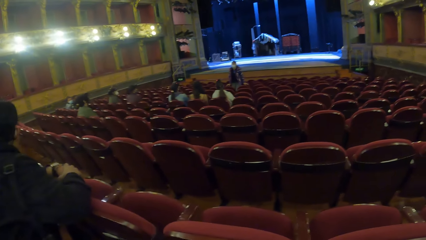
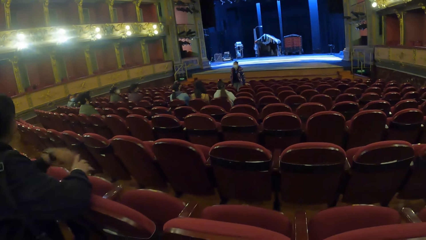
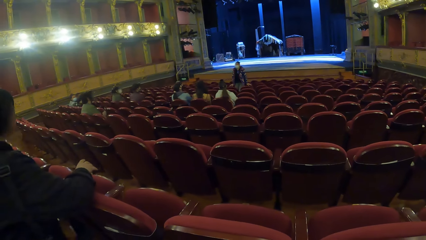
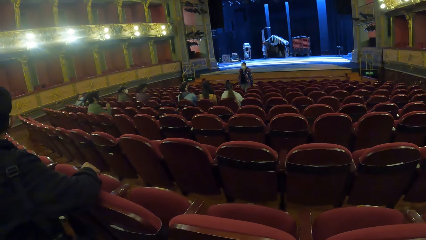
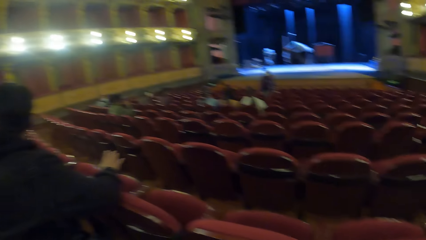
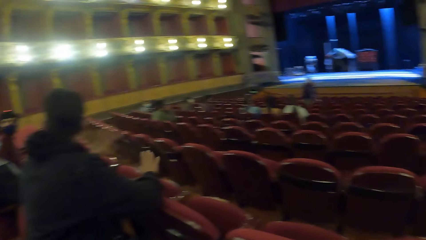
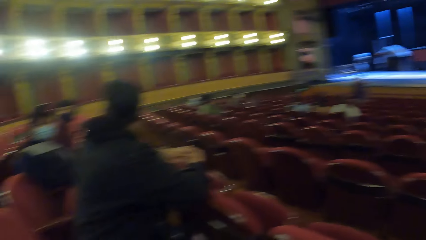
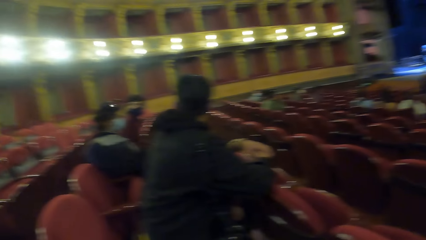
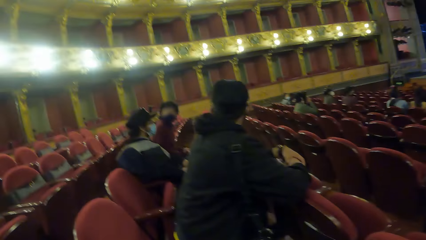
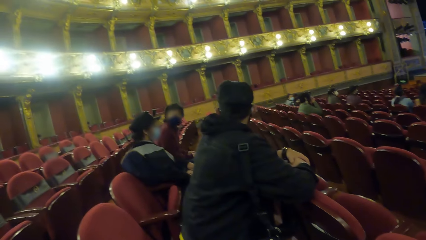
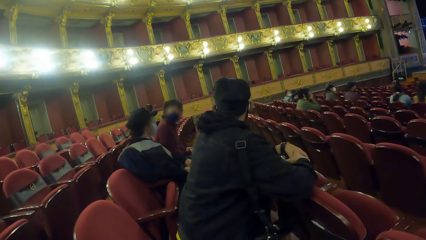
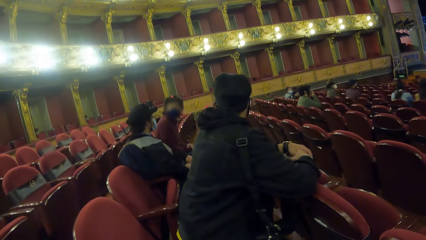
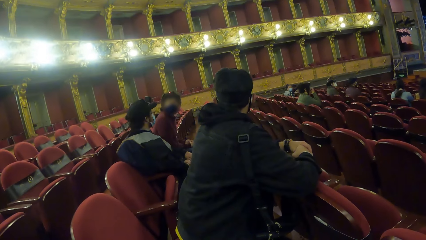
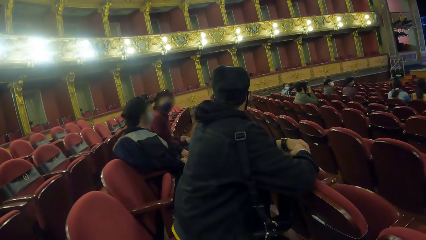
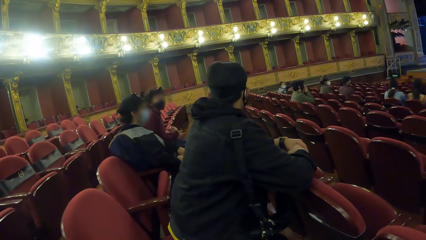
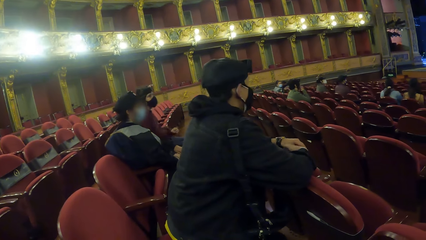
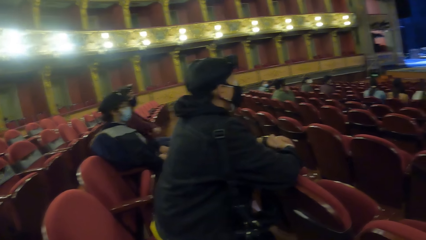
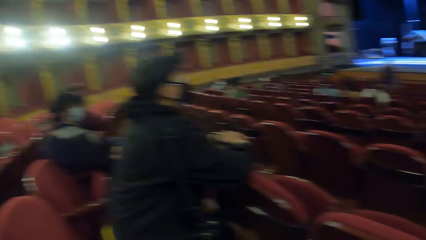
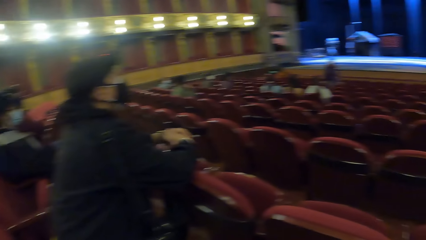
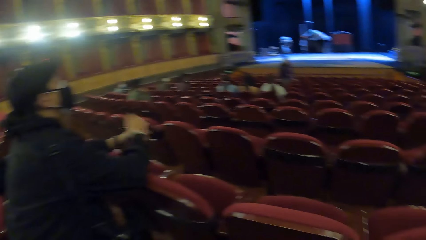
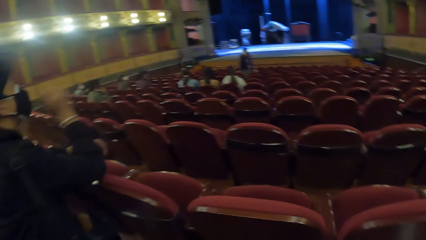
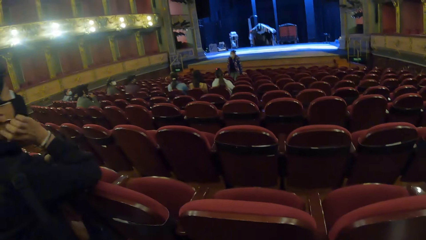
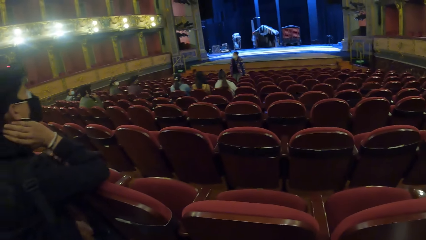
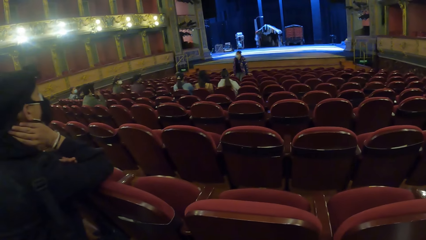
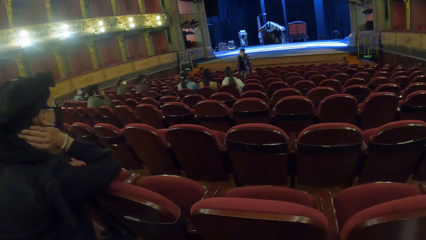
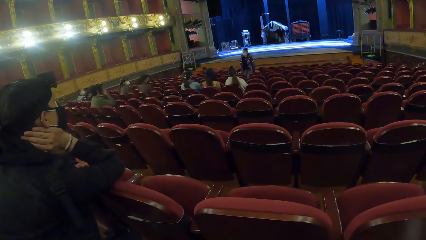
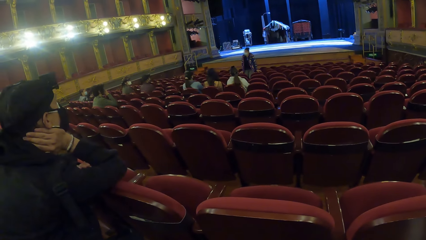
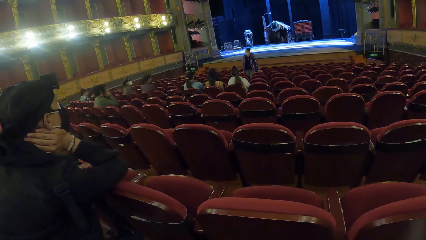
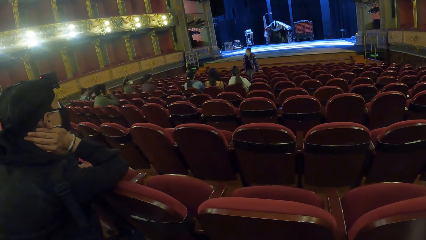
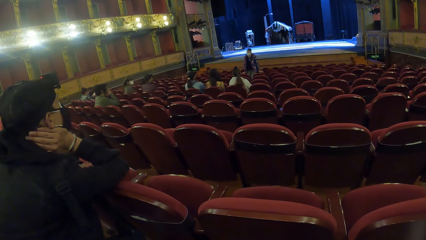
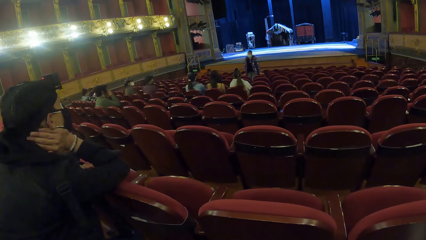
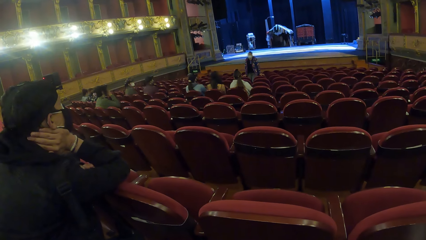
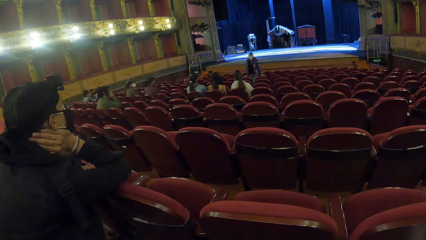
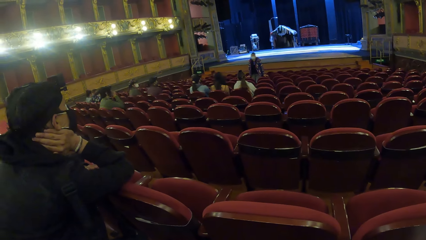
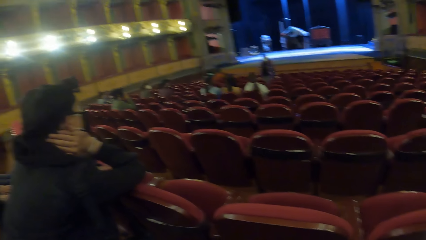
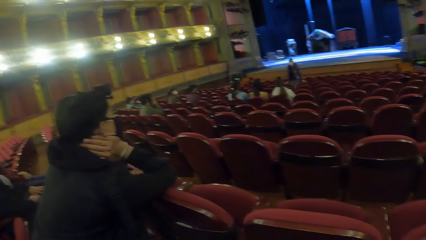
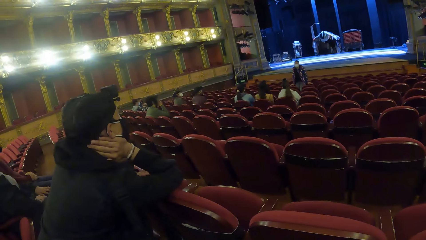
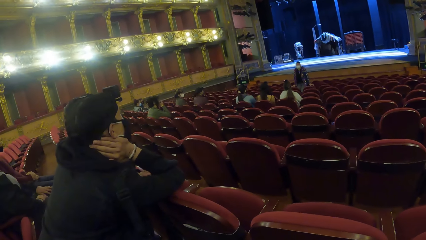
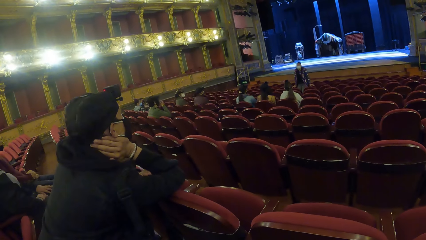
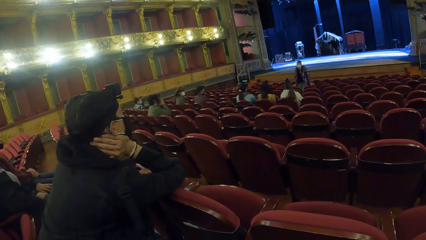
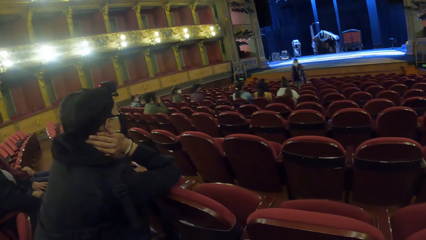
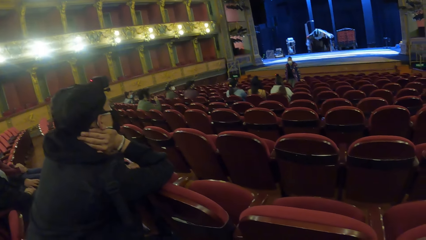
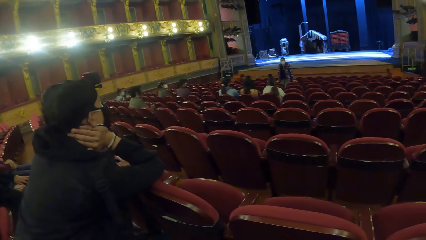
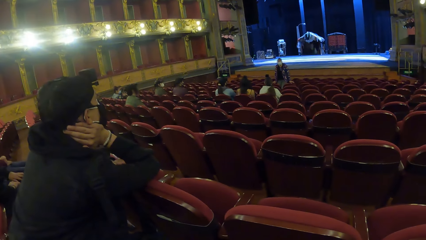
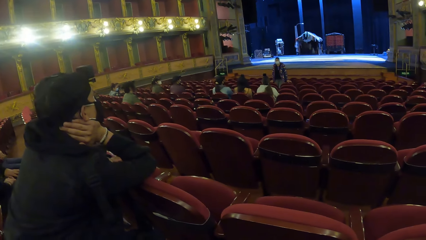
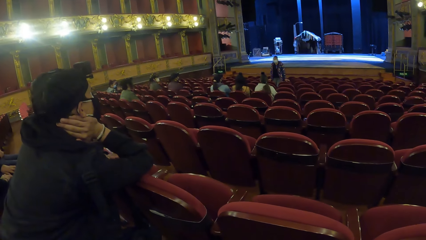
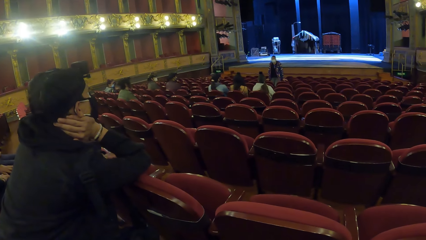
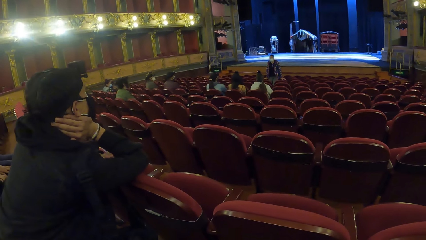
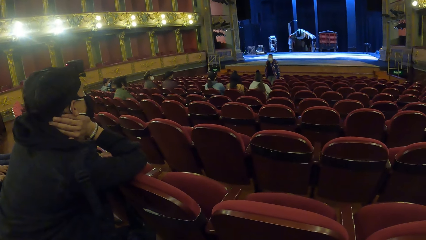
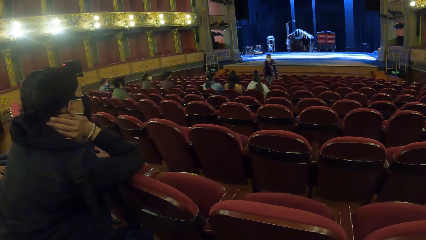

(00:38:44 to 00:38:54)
A man touches his face with his right hand.

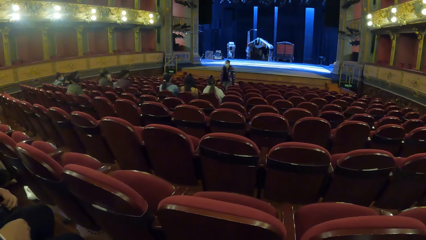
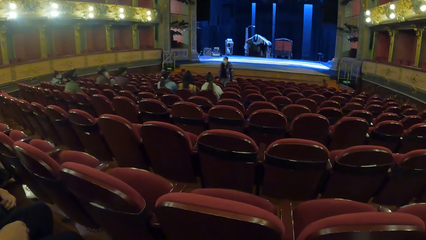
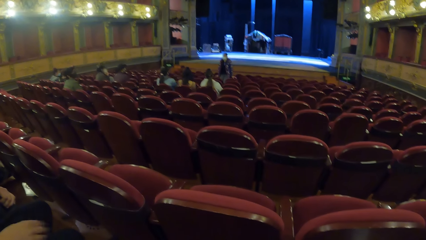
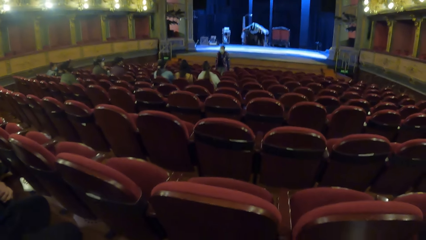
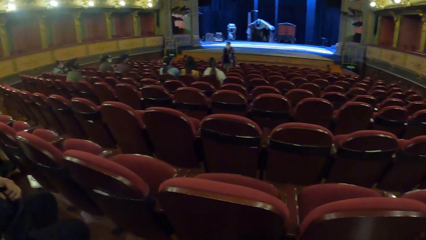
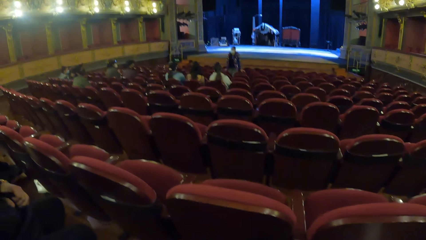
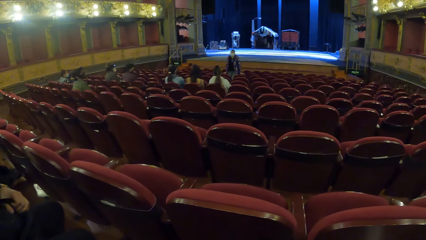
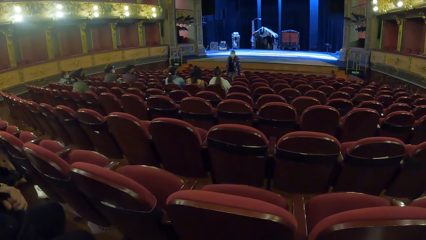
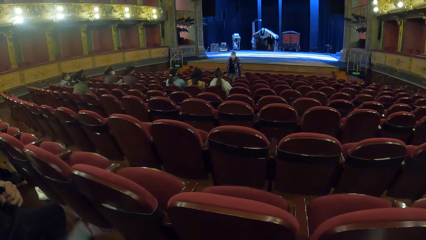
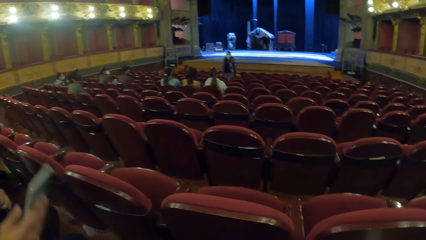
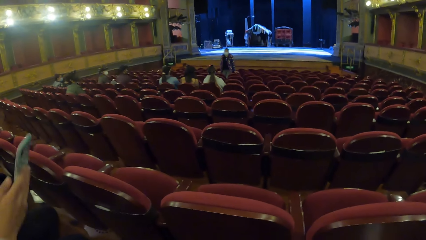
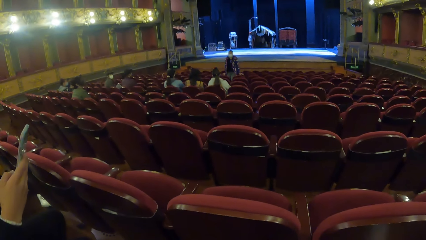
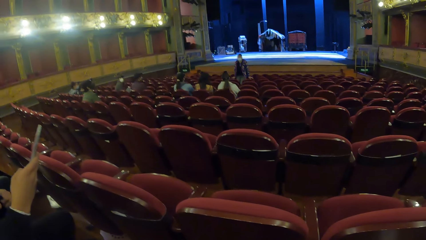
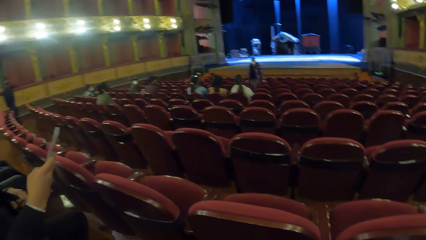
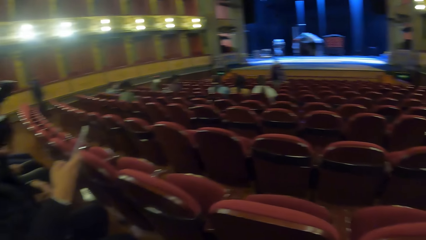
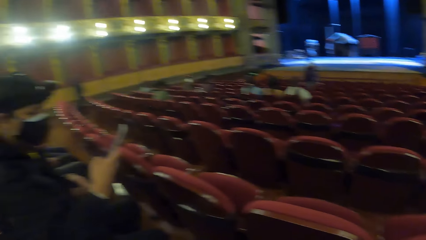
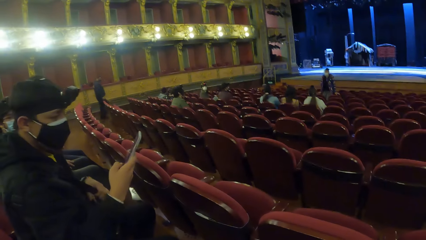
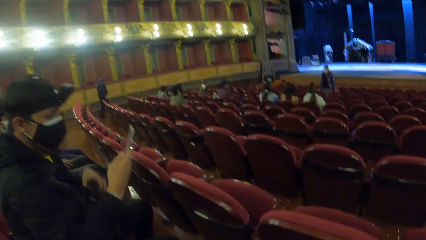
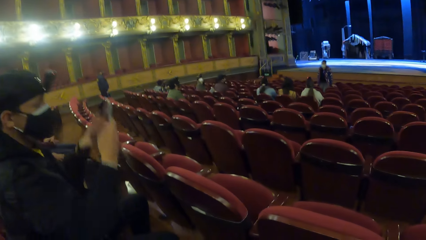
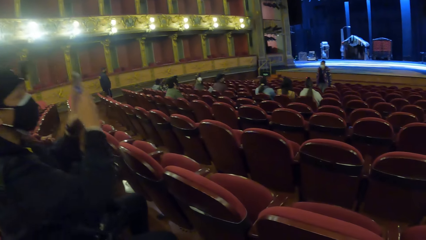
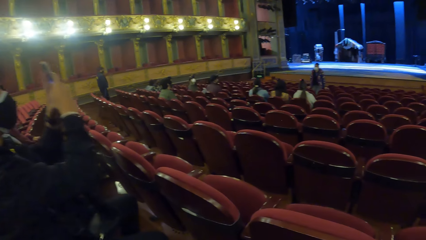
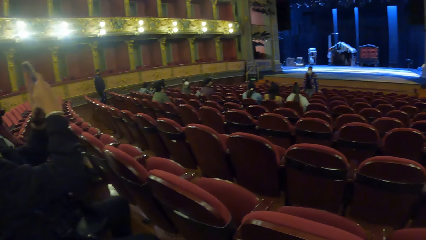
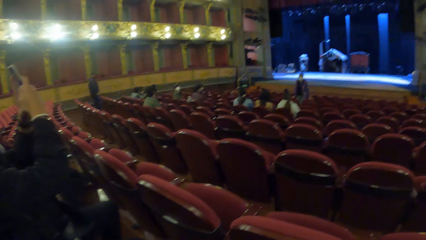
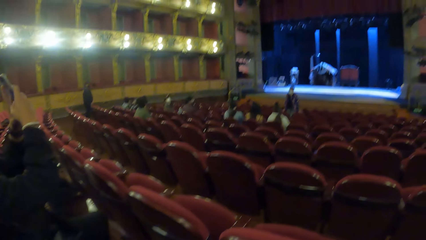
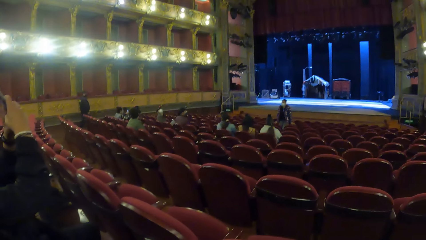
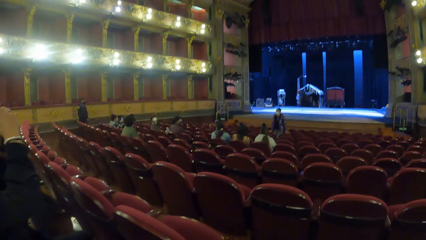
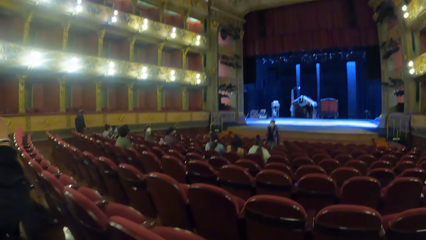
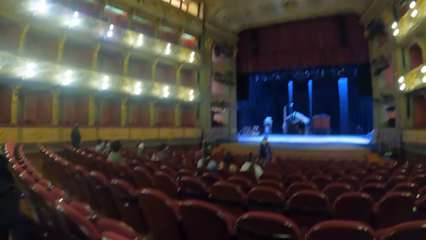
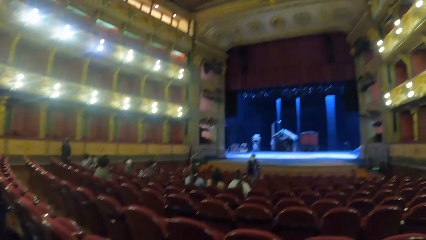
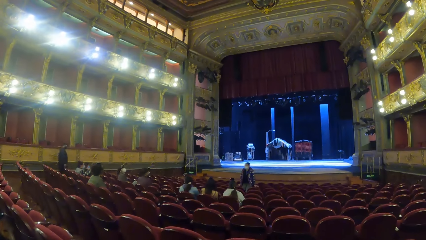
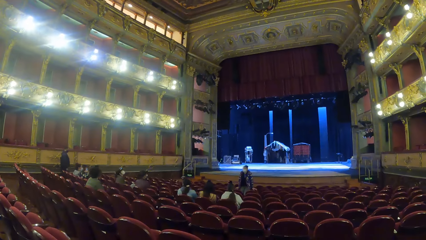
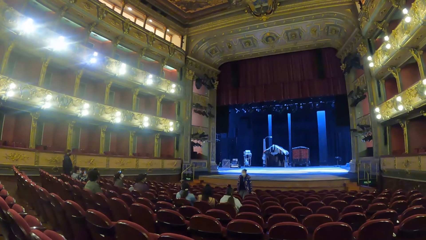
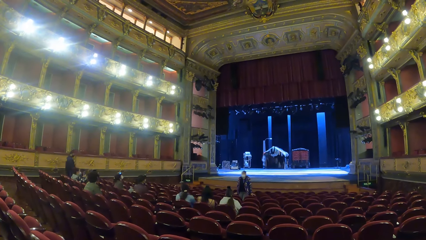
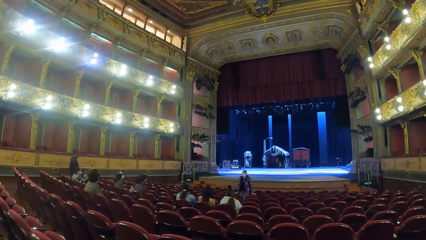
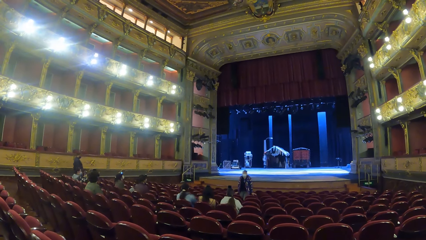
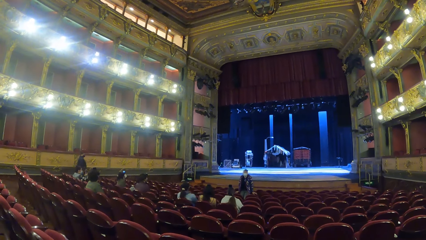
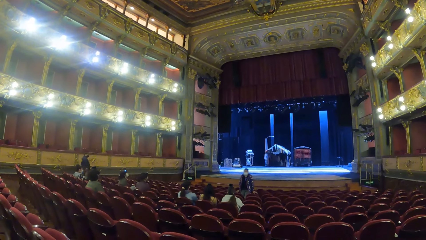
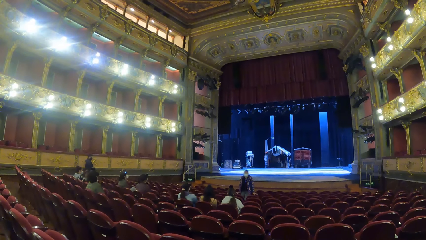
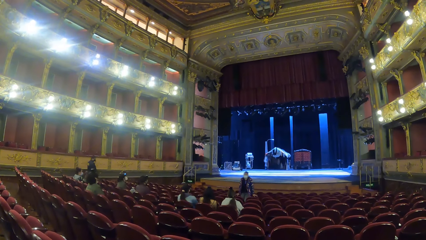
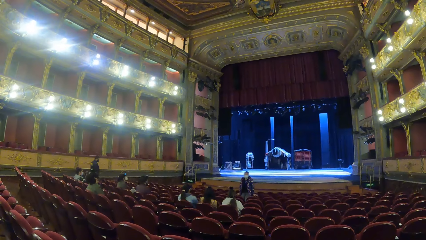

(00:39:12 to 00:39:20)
A man operates a phone with his right hand. The man operates the phone with his hands.
